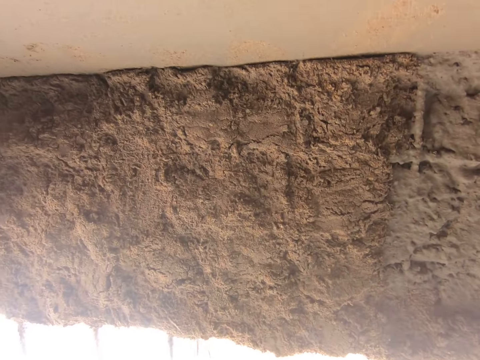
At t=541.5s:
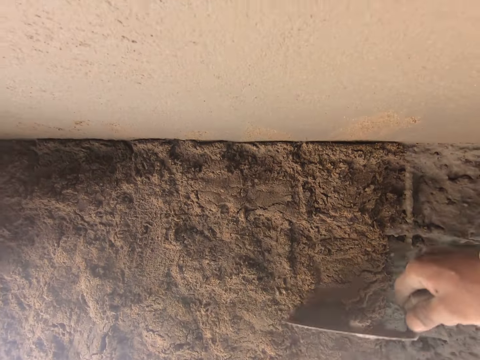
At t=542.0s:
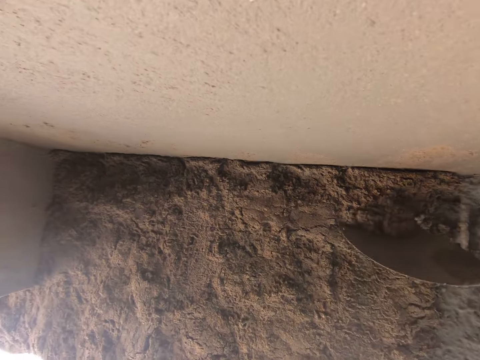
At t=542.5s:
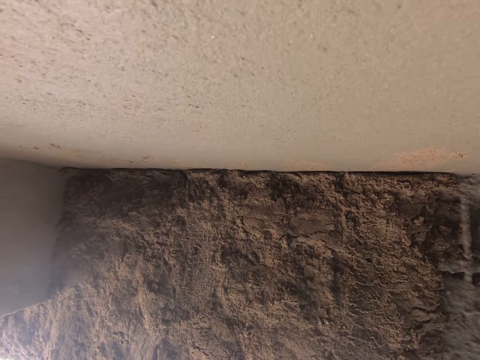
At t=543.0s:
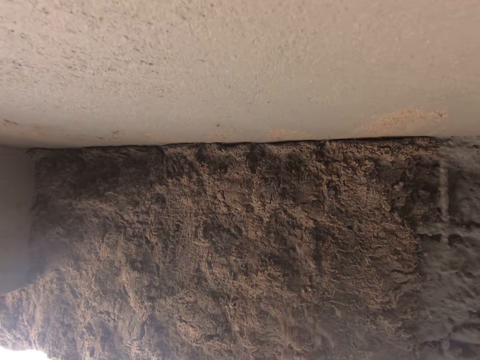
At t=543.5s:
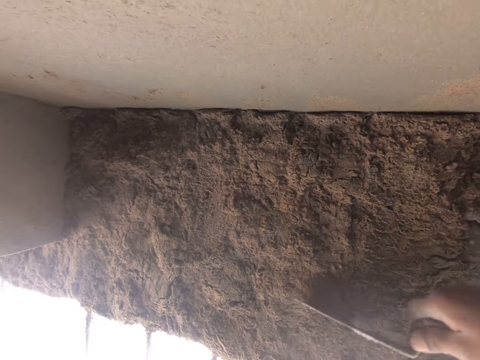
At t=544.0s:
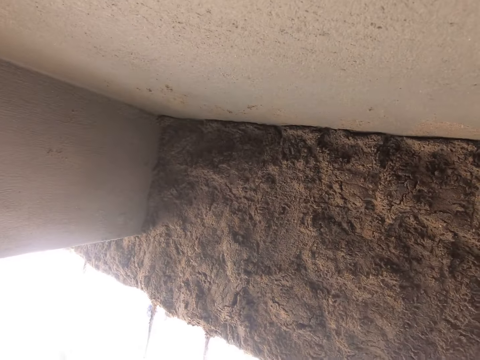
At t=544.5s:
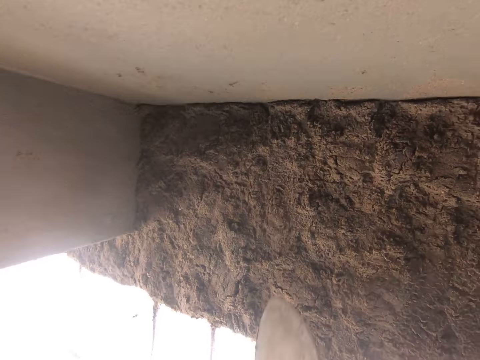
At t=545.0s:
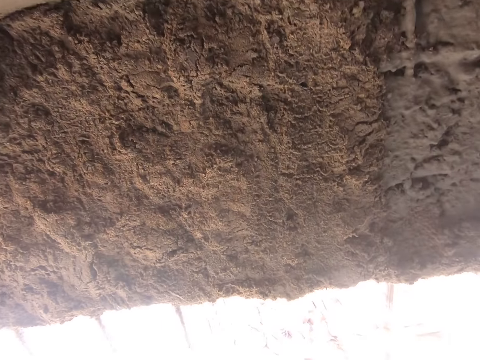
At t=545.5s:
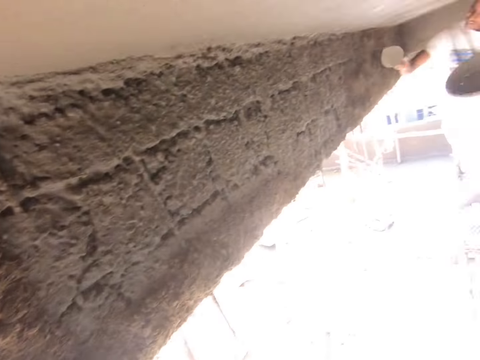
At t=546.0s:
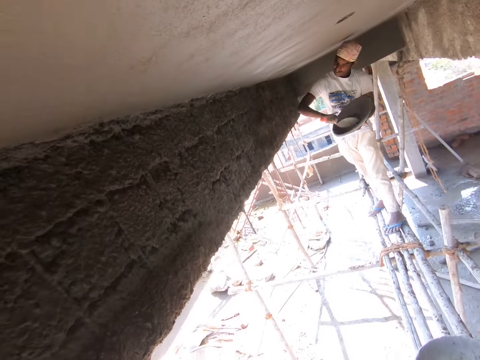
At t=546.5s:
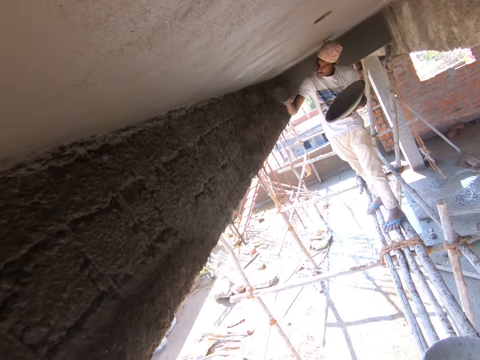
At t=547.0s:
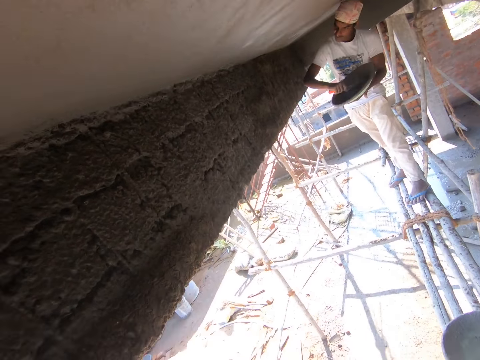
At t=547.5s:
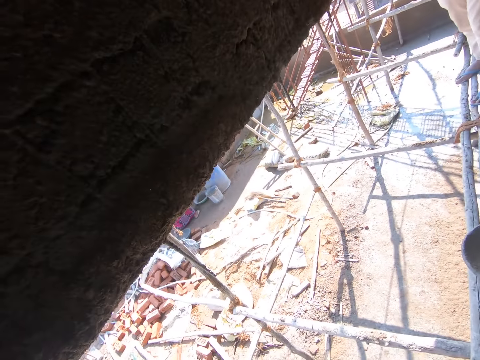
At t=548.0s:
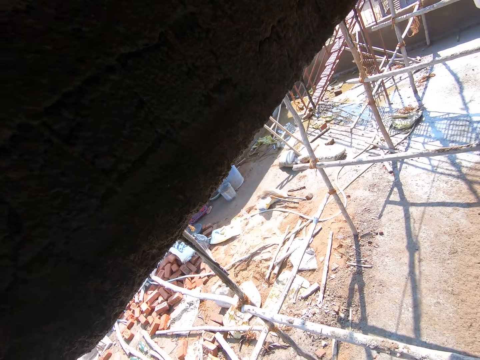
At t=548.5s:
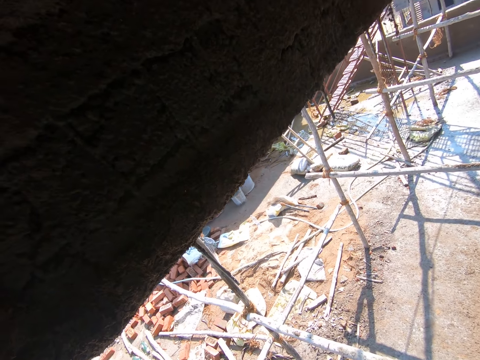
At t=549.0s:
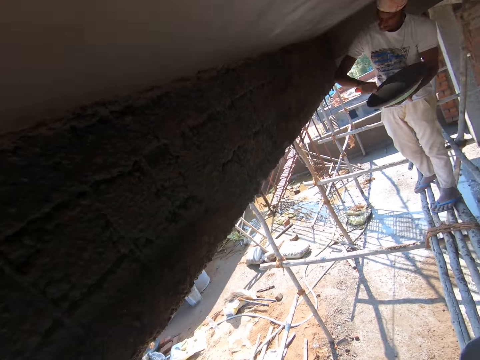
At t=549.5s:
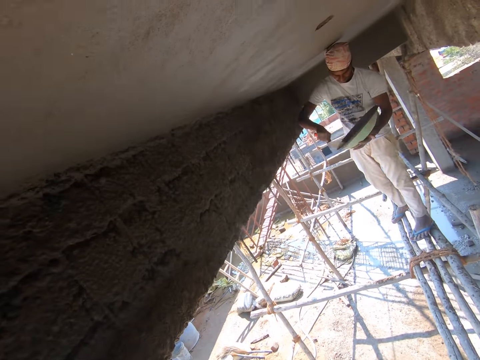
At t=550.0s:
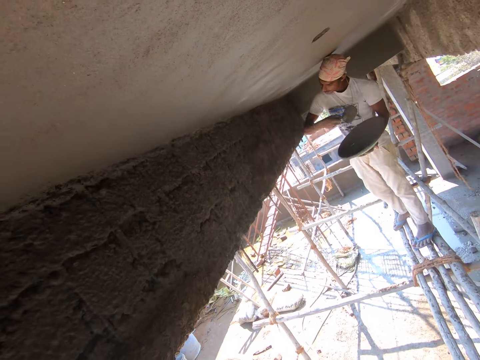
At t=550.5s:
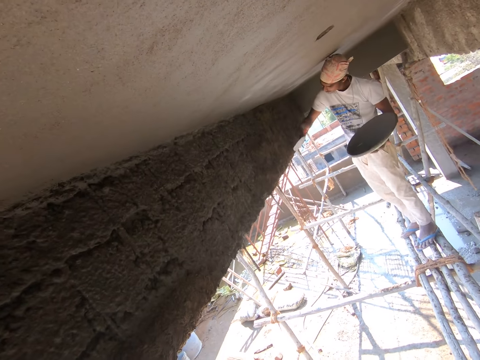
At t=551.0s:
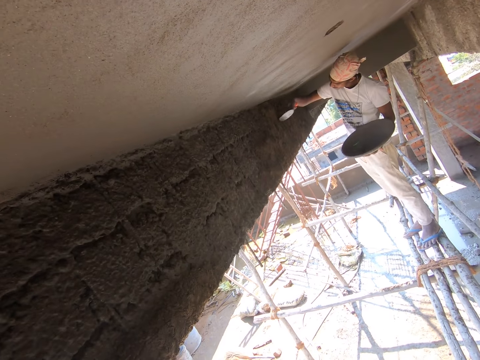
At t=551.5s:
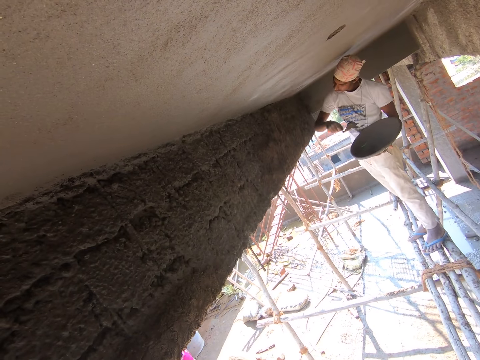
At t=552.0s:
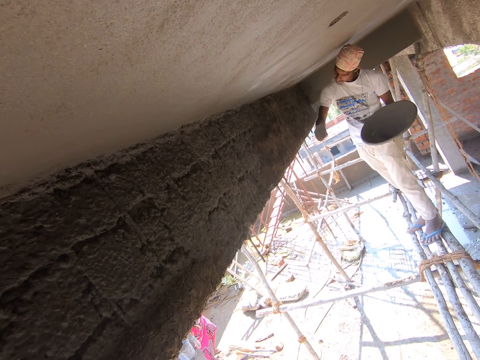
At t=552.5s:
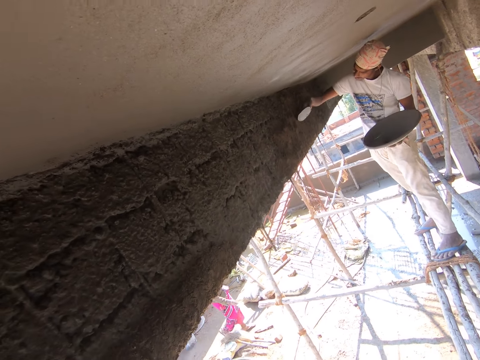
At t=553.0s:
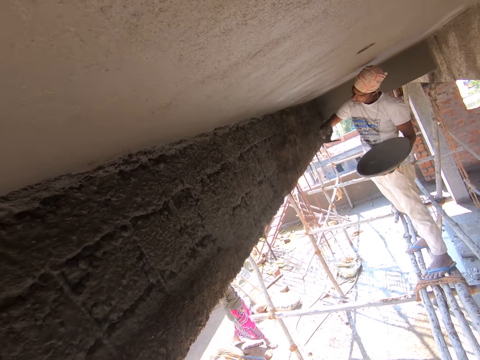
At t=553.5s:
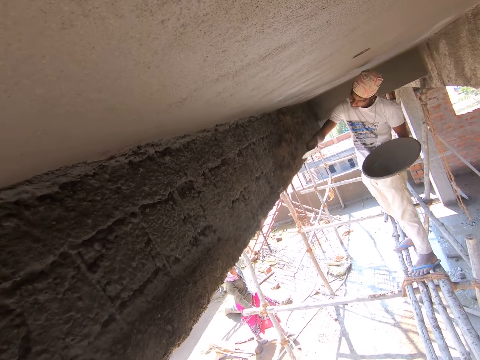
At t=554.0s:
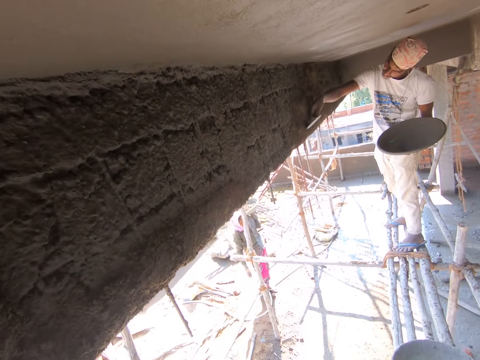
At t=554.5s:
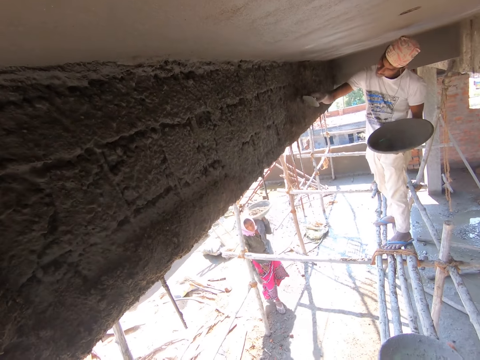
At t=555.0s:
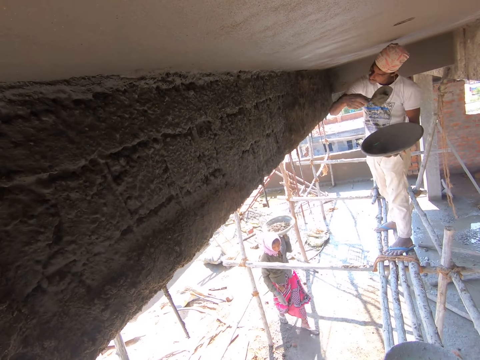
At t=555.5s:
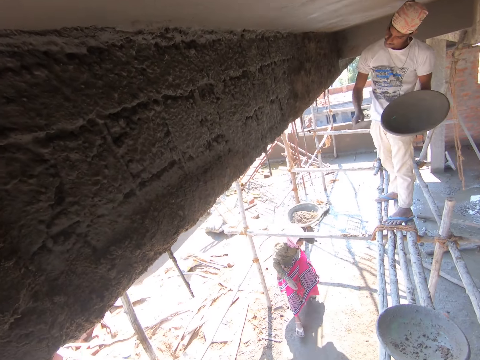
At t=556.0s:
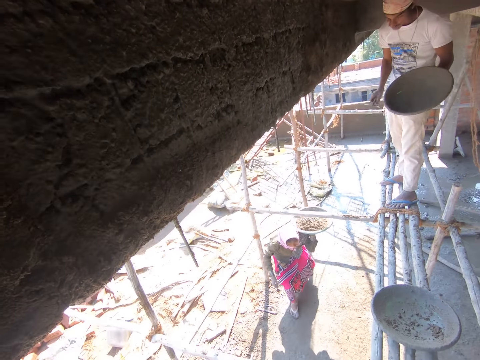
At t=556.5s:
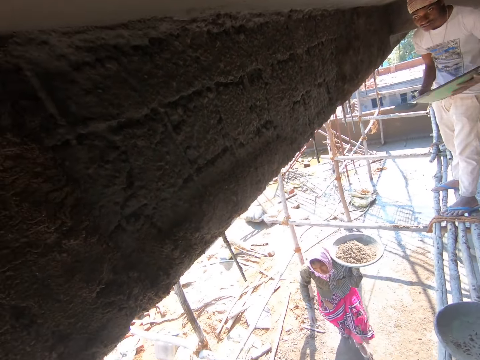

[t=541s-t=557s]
The camera wearer scrapes some concrete mix on the wall with the trowel using his right hand. He throws the concrete mix on the trowel in his right hand on the wall. He scrapes some concrete mix on the wall with the trowel using his right hand. He throws the concrete mix on the trowel in his right hand on the wall. A man takes concrete mix with the trowel on his right hand from the pan in his left hand. The camera wearer looks around. The man throws concrete mix on the wall with the trowel in his right hand. The man takes concrete mix with the trowel on his right hand from the pan in his left hand. Another man scoops cement with a trowel. The camera wearer looks around. The first man throws concrete mix on the wall with the trowel in his right hand. The man scrapes the concrete on the wall with the trowel in his right hand. The man throws concrete mix on the wall with the trowel in his right hand. The man scrapes the concrete on the wall with the trowel in his right hand. The man throws concrete mix on the wall with the trowel in his right hand. A woman walks towards the camera wearer with a pan of concrete mix in her left hand. The first man scrapes the concrete on the wall with the trowel in his right hand. The man throws concrete mix on the wall with the trowel in his right hand. A third man pours the mortar on the wall with the trowel in his right hand.

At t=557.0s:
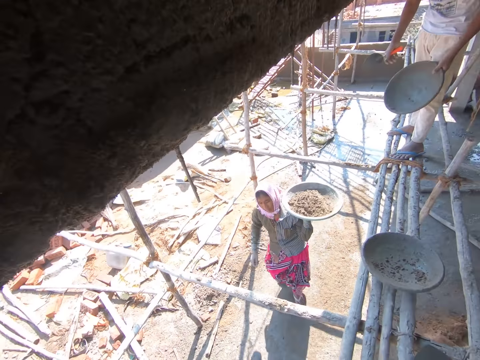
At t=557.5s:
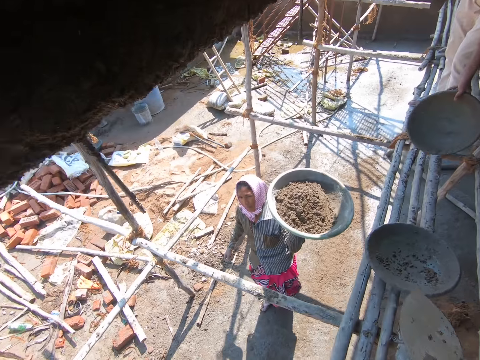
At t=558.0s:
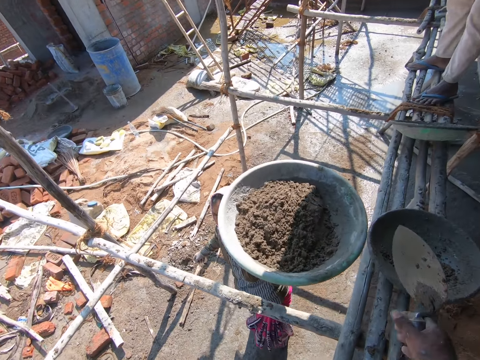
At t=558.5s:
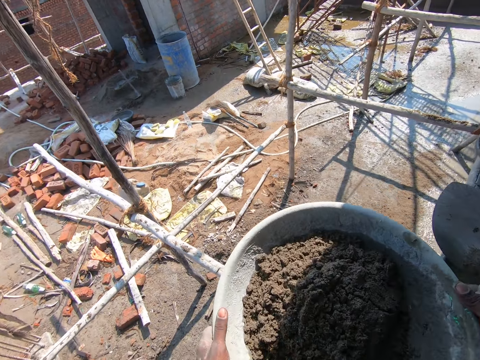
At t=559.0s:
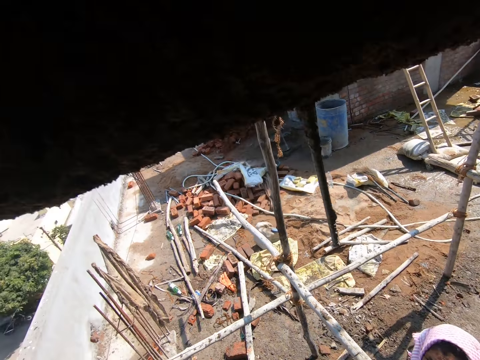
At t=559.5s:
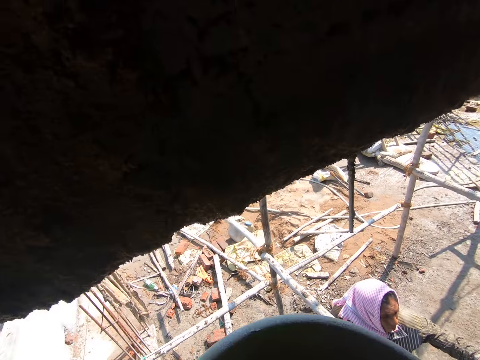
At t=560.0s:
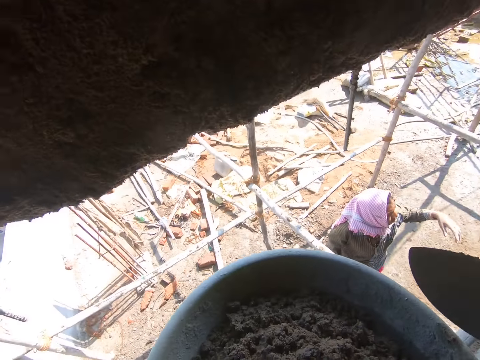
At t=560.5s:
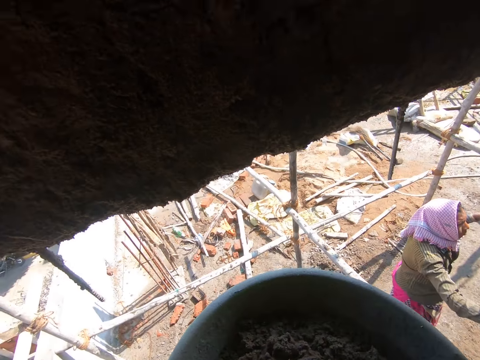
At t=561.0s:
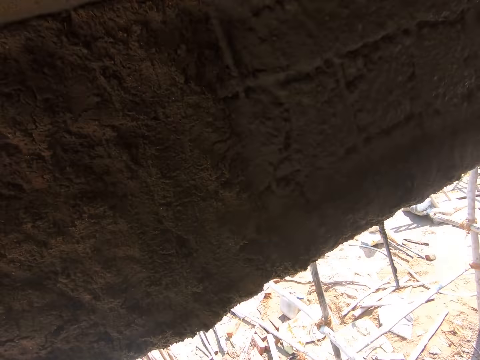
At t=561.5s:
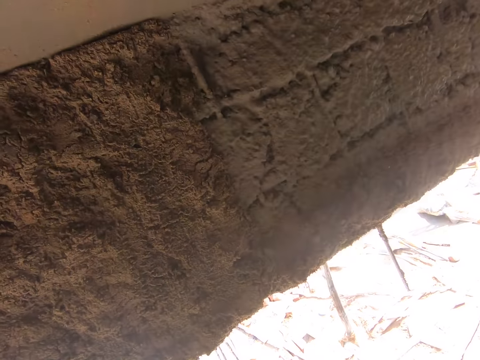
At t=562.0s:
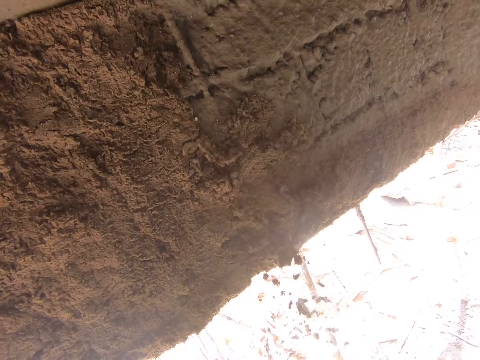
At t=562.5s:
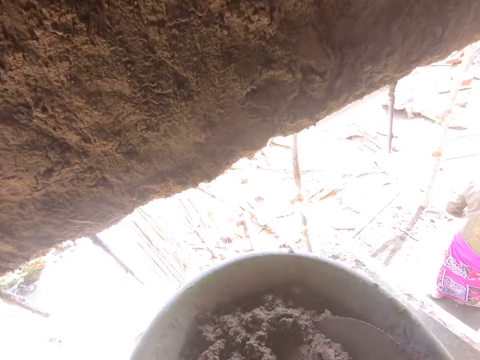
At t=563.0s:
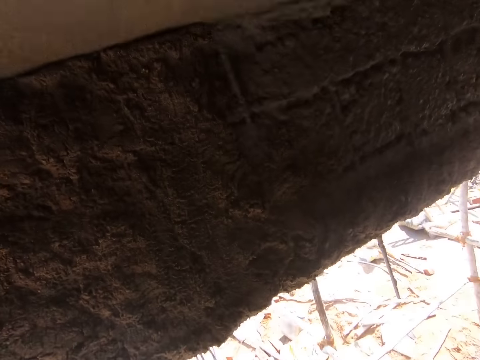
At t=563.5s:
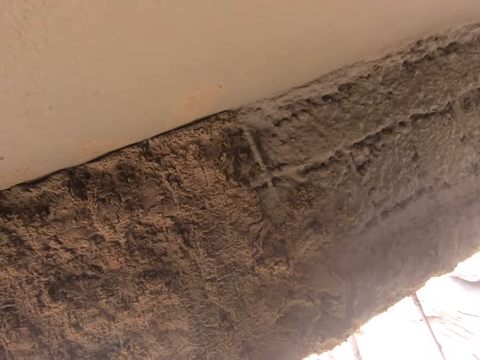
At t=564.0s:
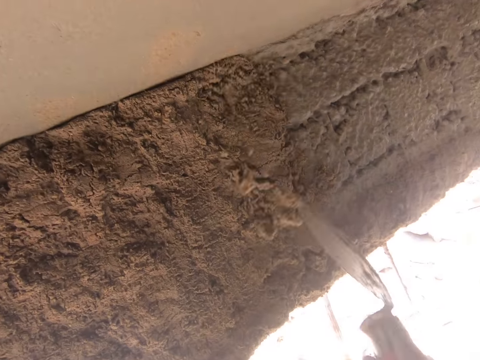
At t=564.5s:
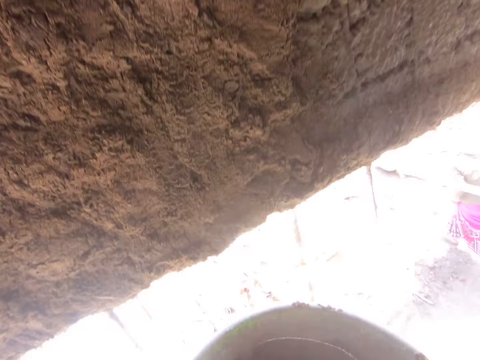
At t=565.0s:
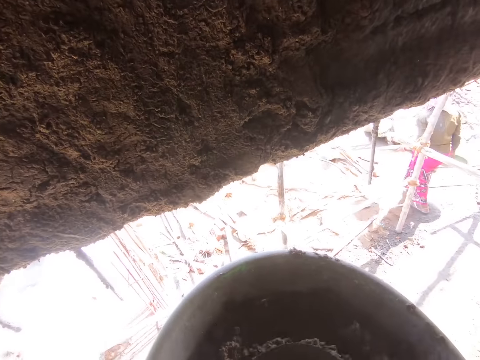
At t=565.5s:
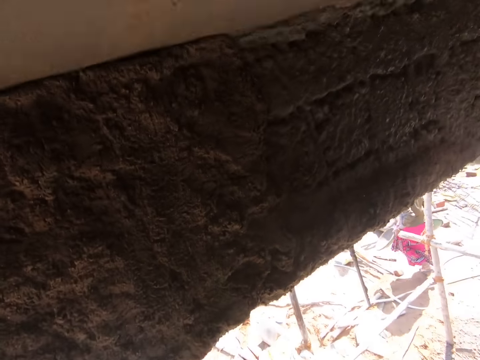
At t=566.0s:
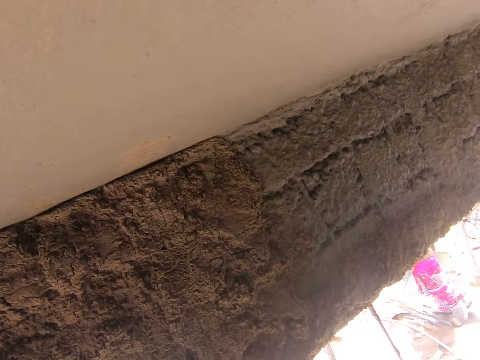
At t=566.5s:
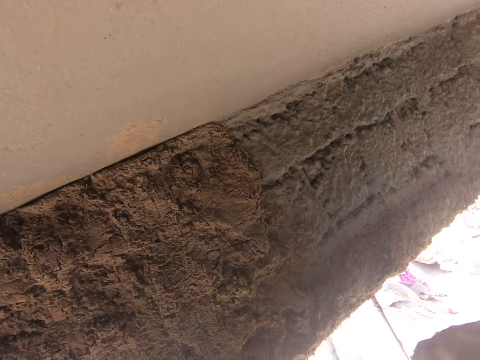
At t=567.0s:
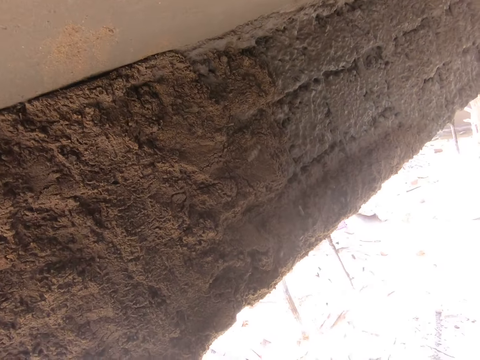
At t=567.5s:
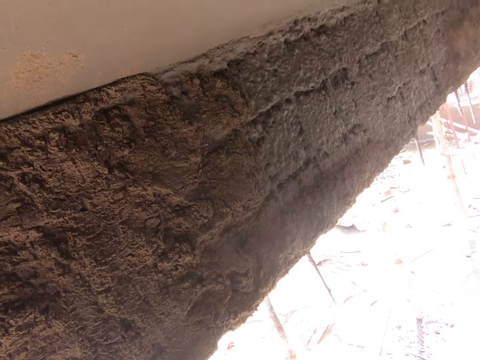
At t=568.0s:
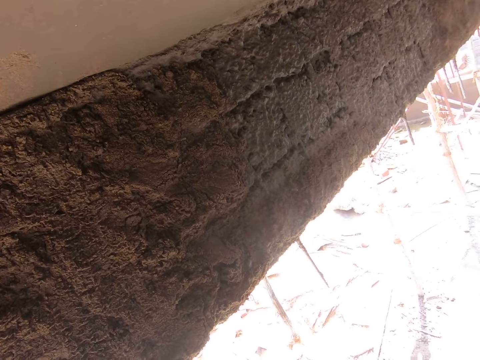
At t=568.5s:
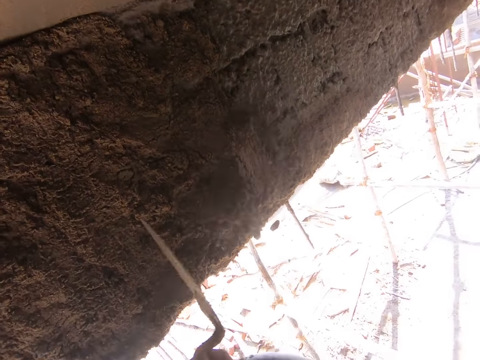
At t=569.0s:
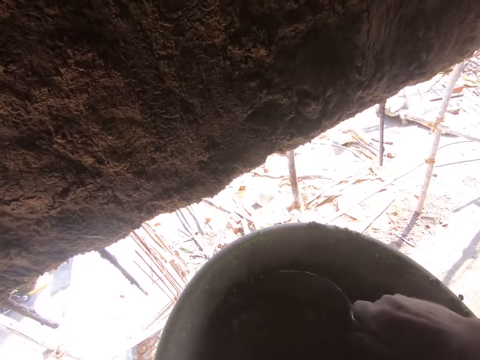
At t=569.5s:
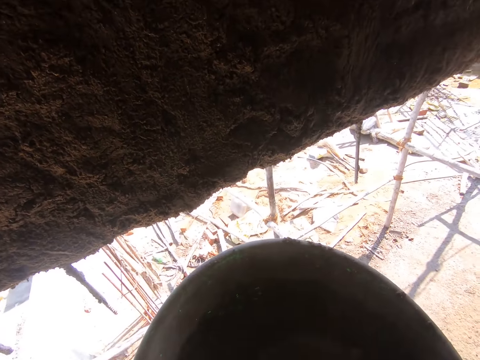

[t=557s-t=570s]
The camera wearer holds the trowel. A woman lifts a container or head pan of mortar. A man drops the head pan in his left hand on a construction stand. The camera wearer holds the trowel. He collects the head pan from the woman with his hands. He holds the container of mortar. He holds the trowel. He scoops the mortar from the head pan with the trowel in his right hand. He pours the mortar on the wall with the trowel in his right hand. He holds the container of mortar. He scoops the mortar from the head pan with the trowel in his right hand. He pours the mortar on the wall with the trowel in his right hand. The woman walks away with a pan in her right hand. The camera wearer scoops the mortar from the head pan with the trowel in his right hand. He pours the mortar on the wall with the trowel in his right hand. He looks at the wall. He scoops the mortar from the head pan with the trowel in his right hand. He pours the mortar on the wall with the trowel in his right hand. He scoops the mortar from the head pan with the trowel in his right hand.
